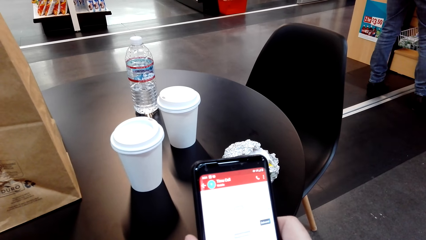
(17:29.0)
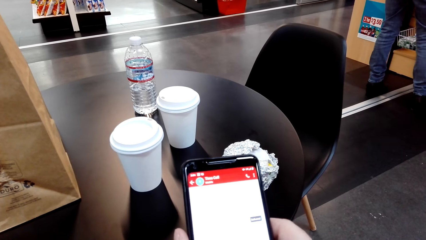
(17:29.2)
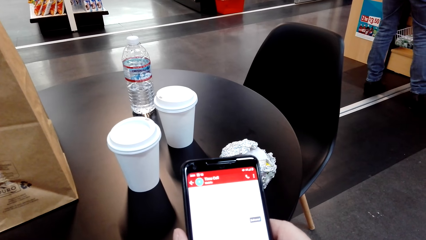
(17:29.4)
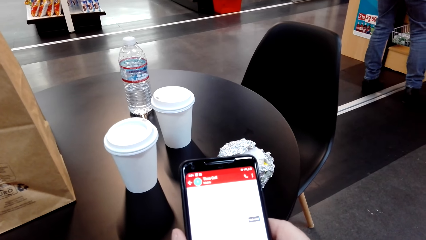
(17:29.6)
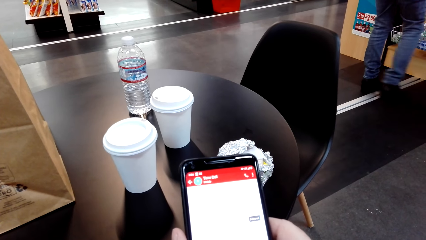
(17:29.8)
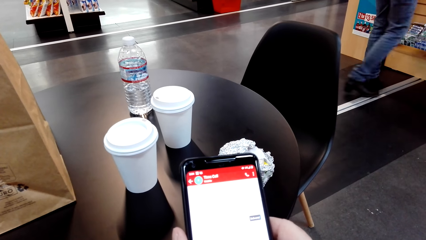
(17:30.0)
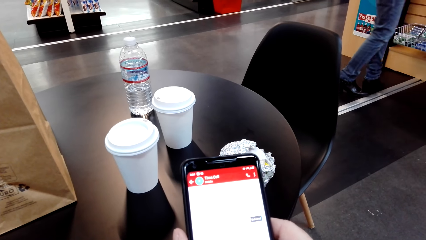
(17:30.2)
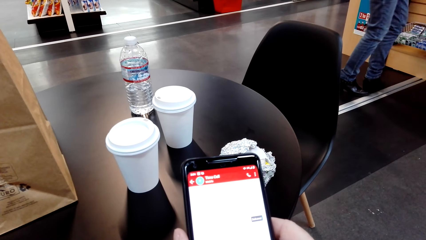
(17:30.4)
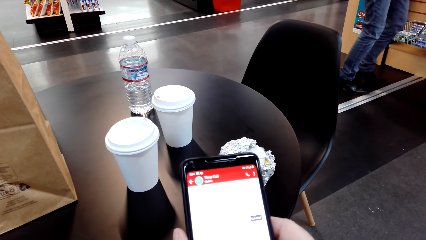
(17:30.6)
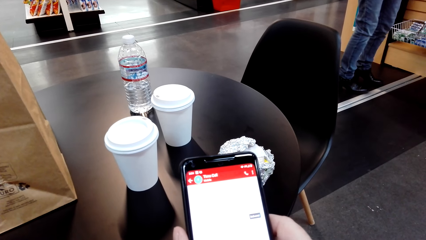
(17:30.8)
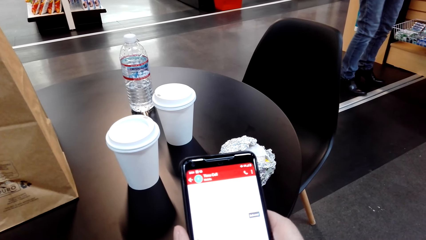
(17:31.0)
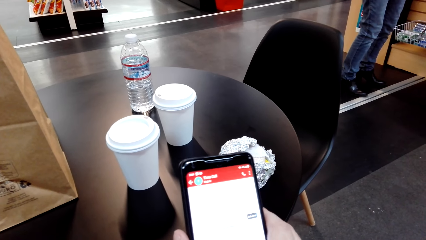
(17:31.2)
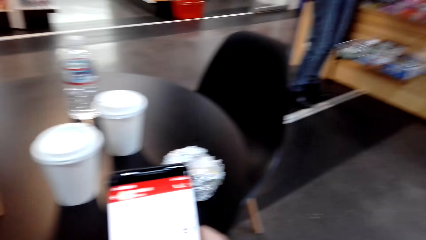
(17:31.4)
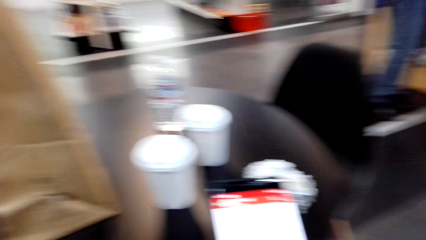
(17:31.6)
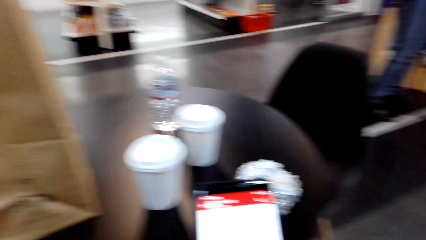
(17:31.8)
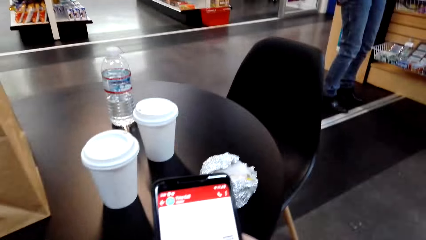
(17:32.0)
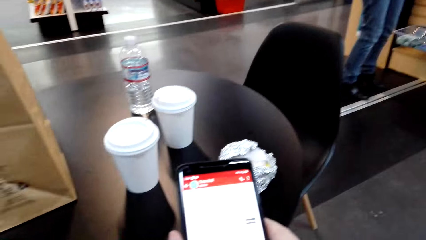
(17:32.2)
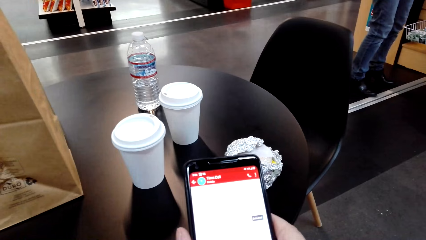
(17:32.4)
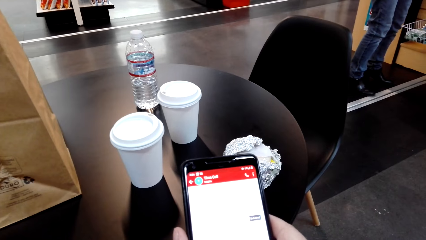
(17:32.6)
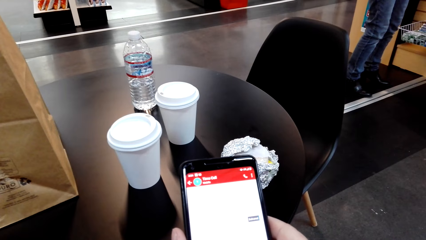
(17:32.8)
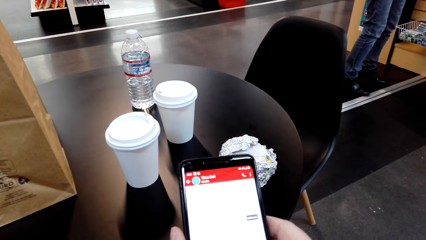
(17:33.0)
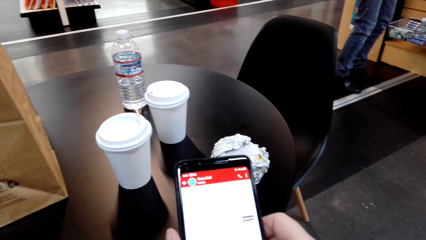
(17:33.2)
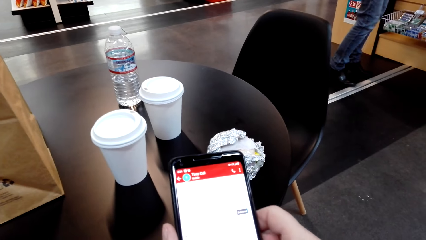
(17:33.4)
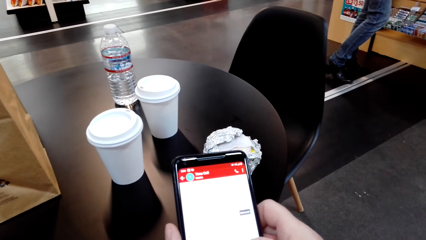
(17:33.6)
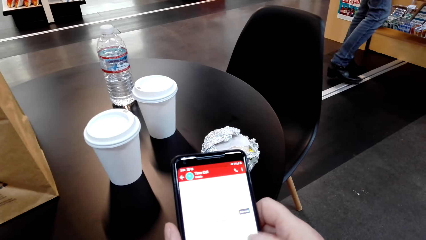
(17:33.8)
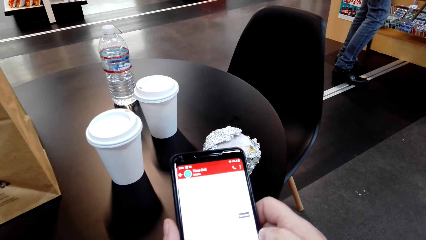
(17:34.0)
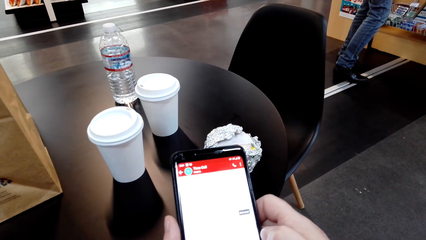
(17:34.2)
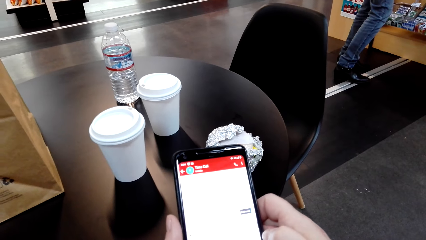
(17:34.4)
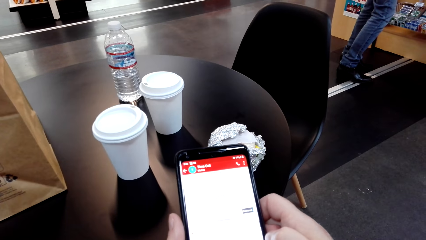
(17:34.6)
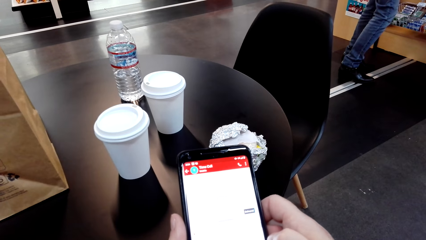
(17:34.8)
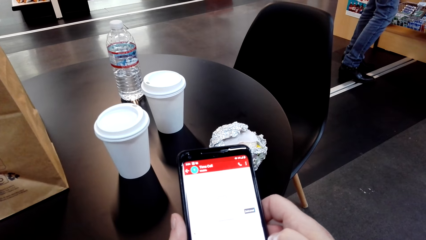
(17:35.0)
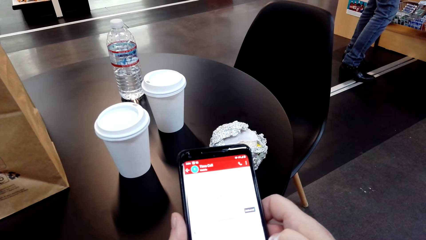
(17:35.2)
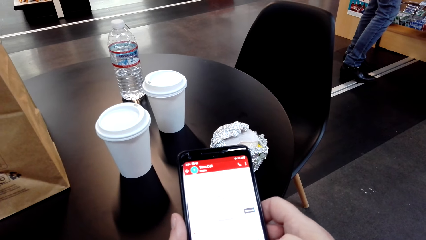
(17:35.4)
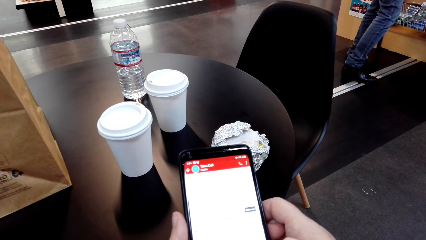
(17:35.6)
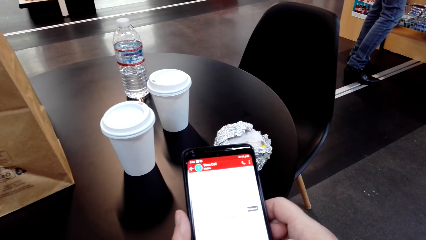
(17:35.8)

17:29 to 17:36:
A woman converses with the camera wearer.

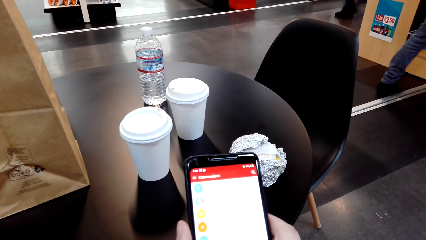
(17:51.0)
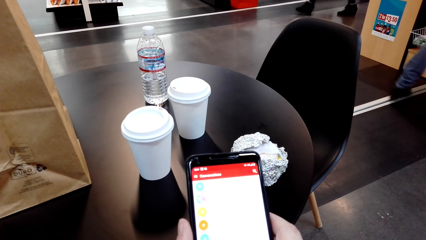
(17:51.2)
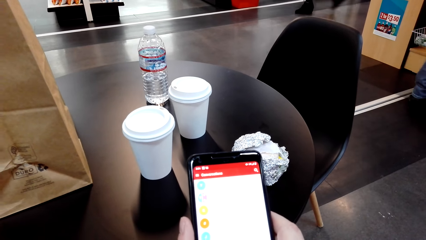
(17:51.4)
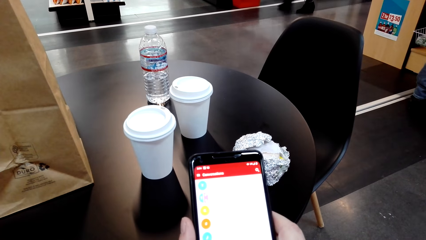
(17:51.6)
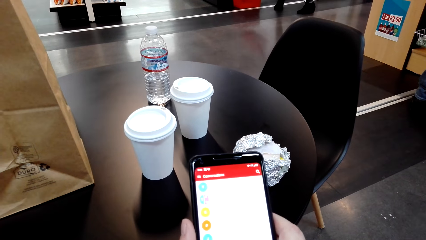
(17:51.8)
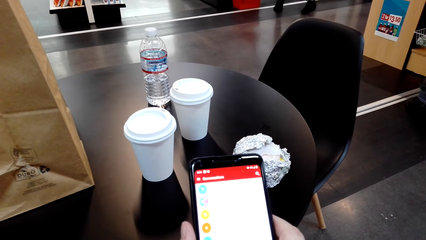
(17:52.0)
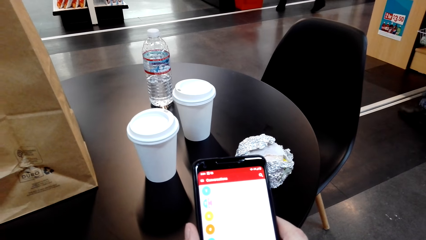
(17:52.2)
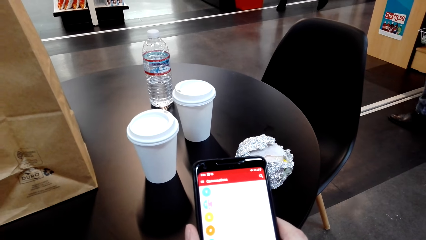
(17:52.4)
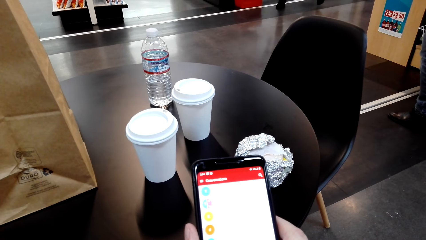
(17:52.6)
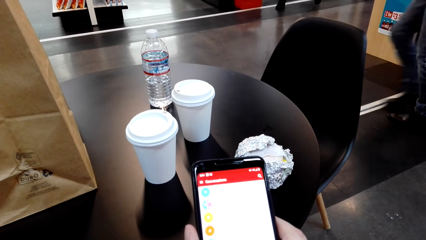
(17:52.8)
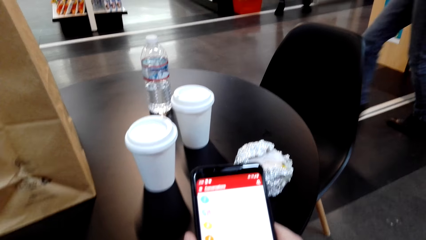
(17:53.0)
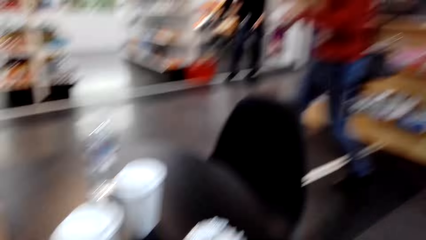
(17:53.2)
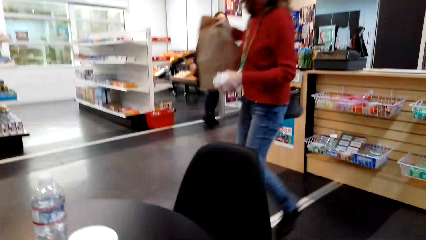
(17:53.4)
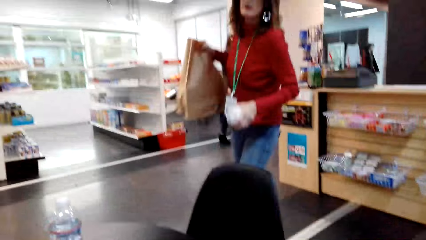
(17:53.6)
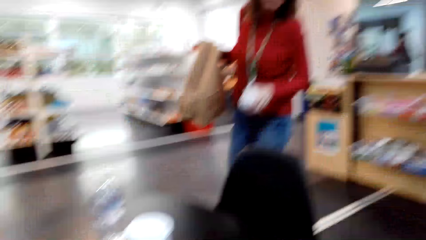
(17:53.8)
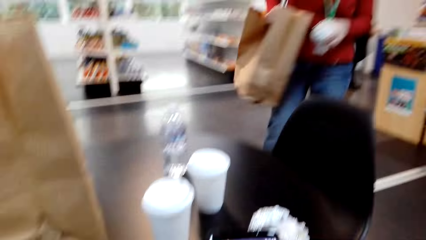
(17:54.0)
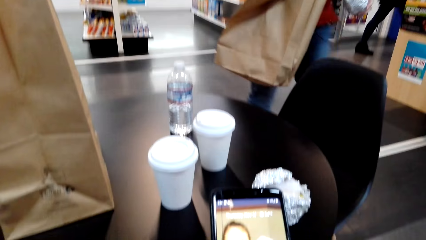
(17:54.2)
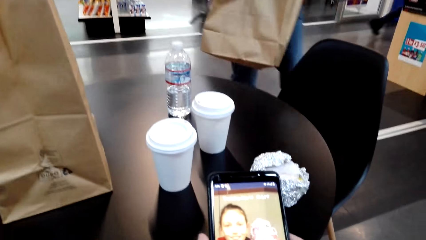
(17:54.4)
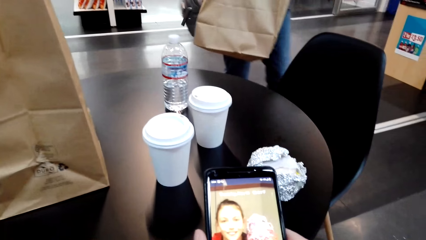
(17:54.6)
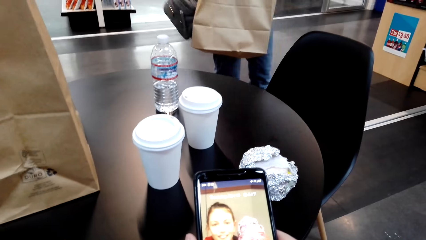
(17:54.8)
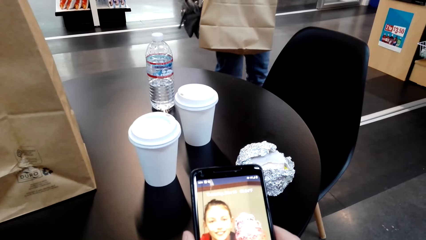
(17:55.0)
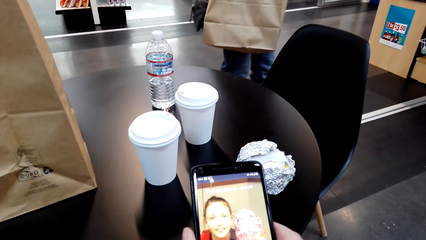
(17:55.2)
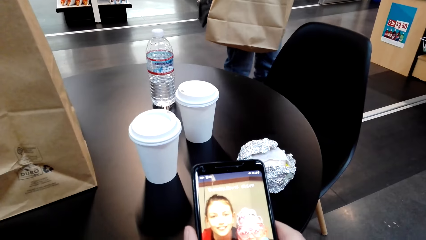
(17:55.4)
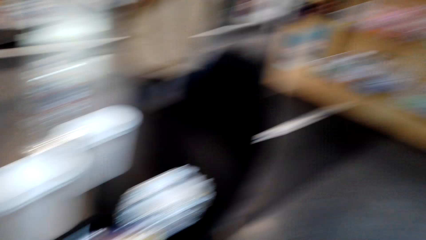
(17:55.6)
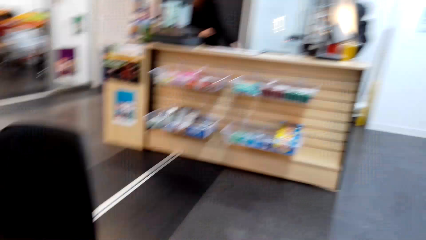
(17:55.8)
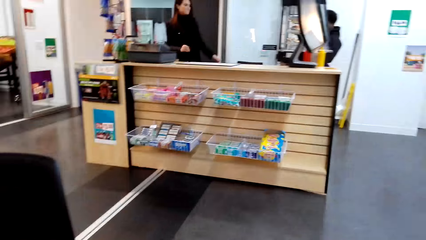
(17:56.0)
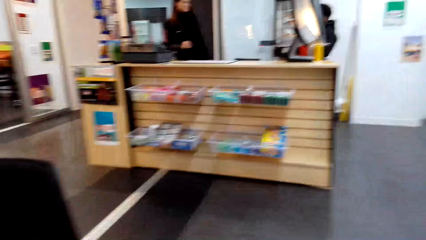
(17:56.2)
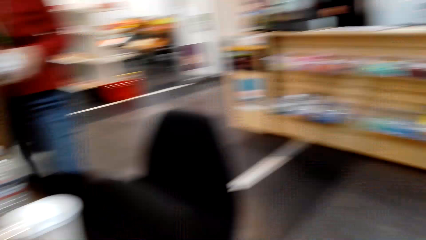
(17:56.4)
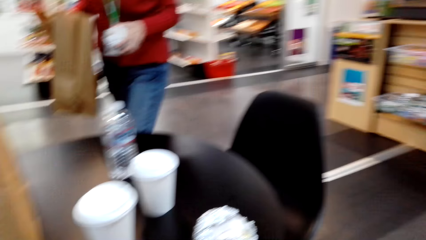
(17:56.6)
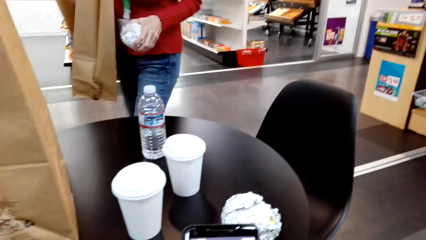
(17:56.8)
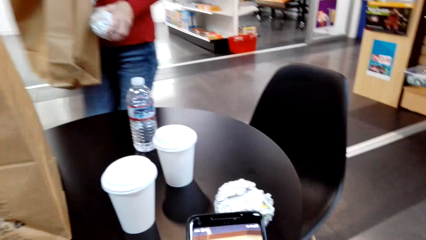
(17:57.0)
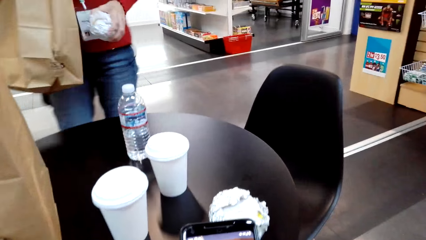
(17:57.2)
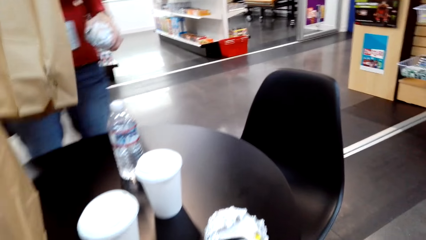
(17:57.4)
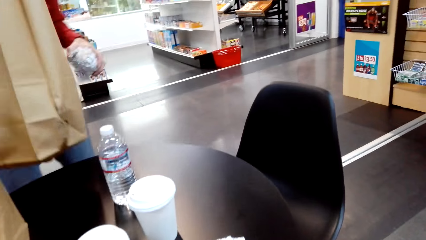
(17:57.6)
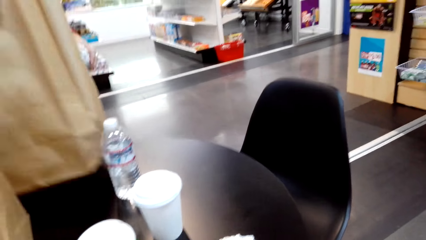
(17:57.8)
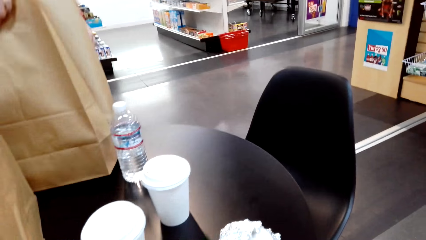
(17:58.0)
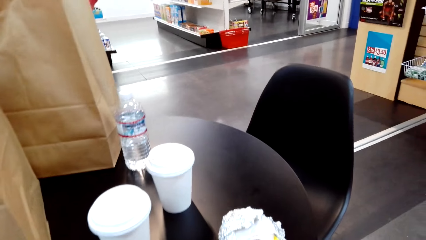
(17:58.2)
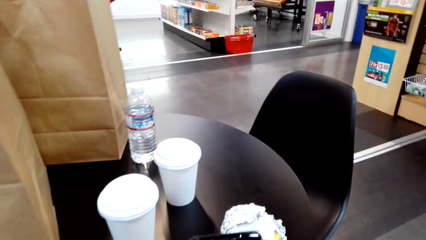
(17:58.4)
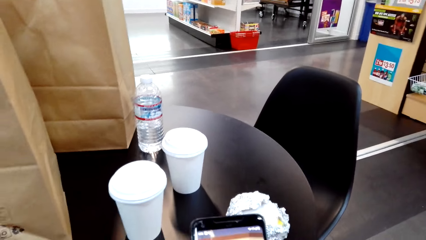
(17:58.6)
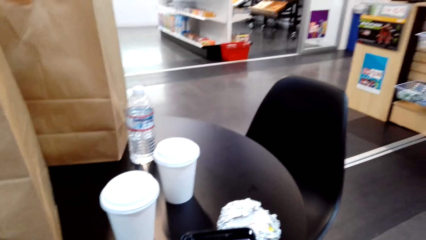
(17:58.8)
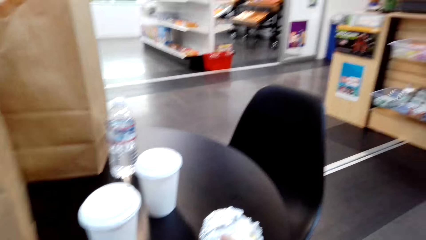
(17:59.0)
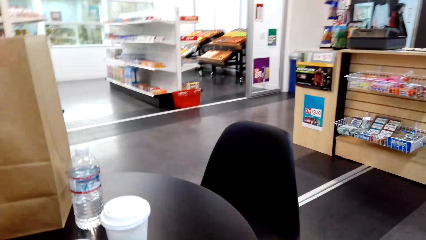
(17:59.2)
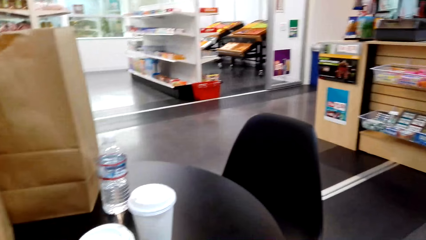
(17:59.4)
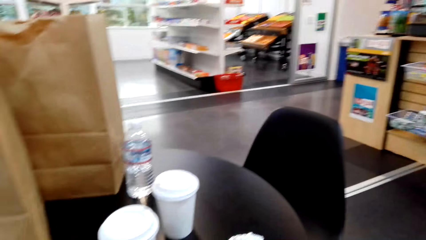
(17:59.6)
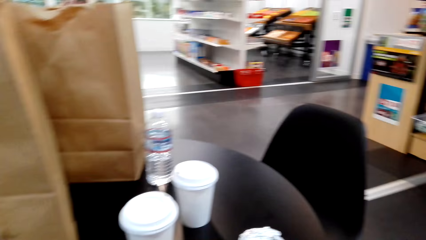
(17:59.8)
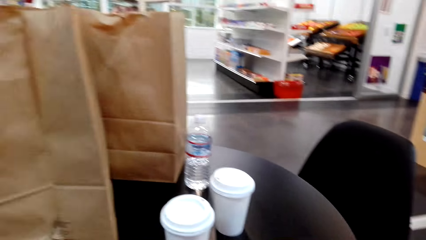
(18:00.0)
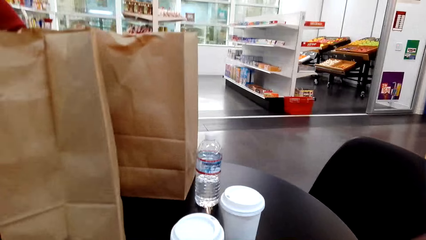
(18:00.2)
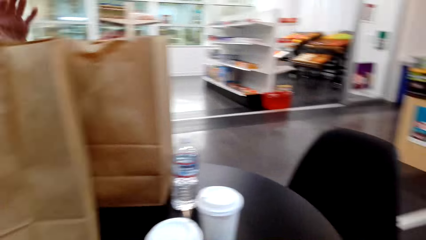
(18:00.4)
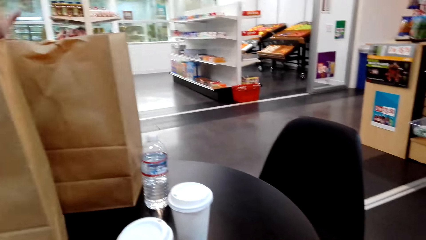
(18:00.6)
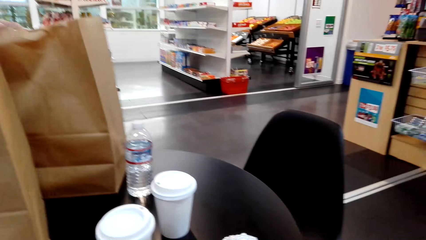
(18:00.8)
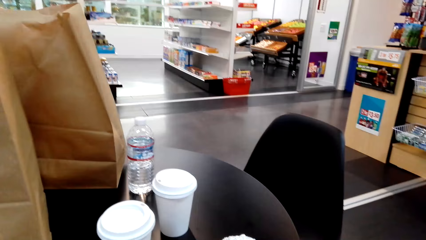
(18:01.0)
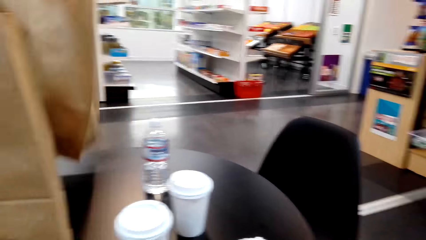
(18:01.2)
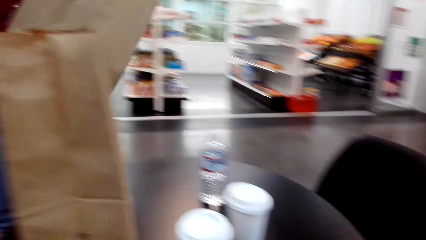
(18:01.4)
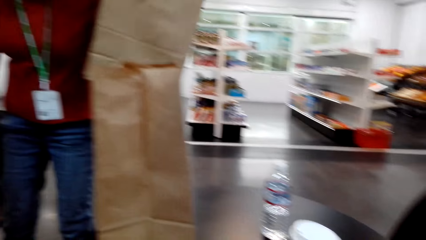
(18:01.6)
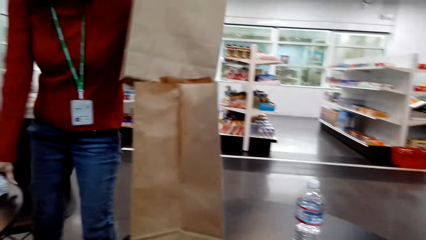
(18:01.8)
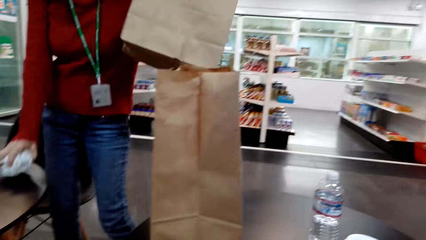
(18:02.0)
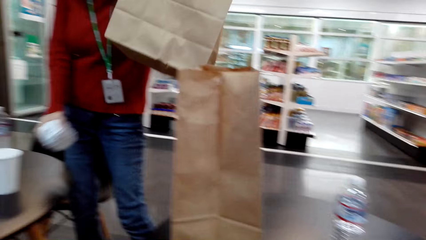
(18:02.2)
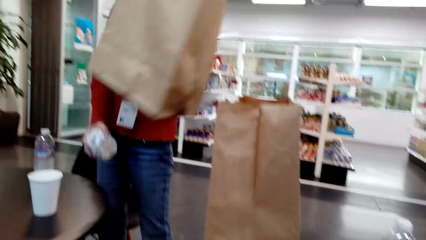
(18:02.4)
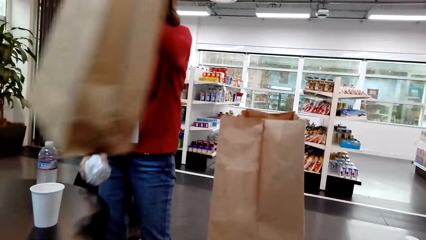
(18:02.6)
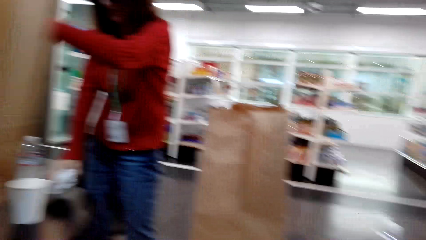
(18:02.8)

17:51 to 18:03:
A woman walks around the store. The woman places the khaki bag on the table. The woman grabs the khaki bag.
